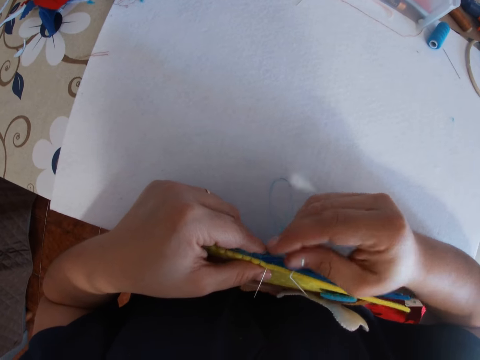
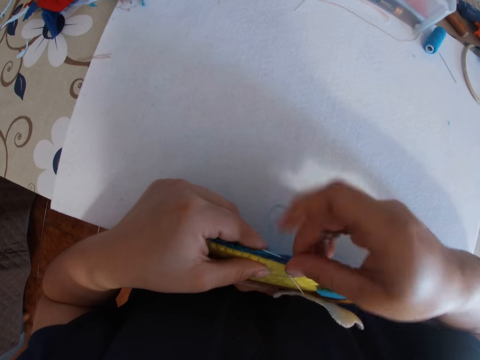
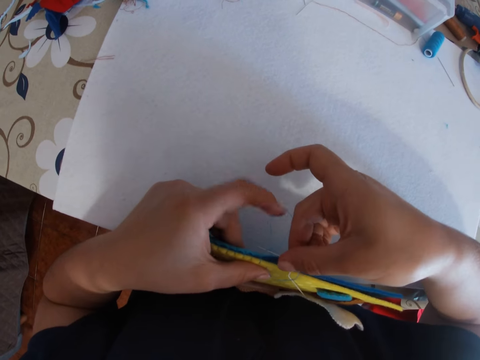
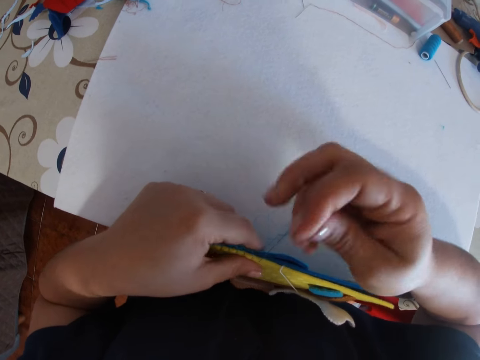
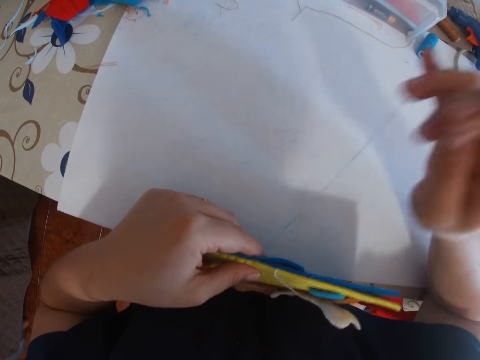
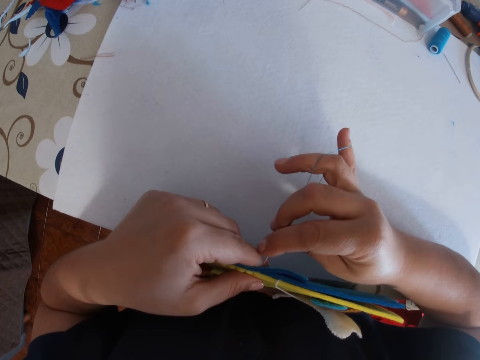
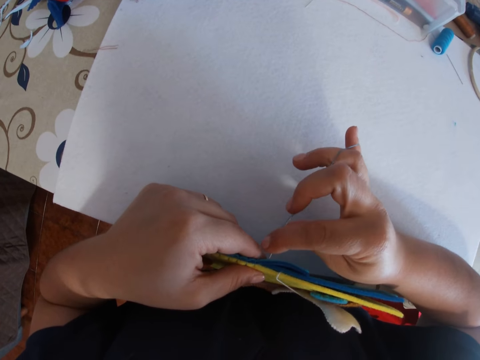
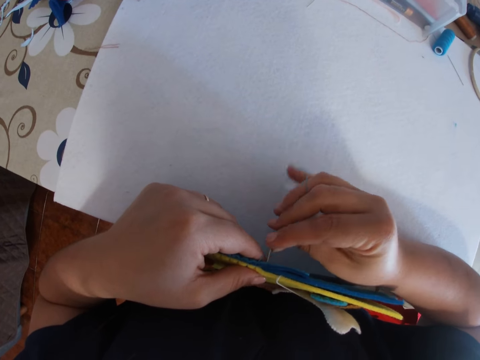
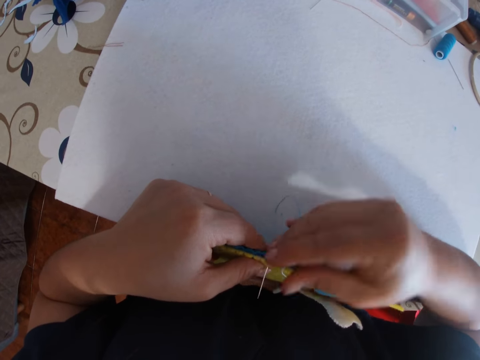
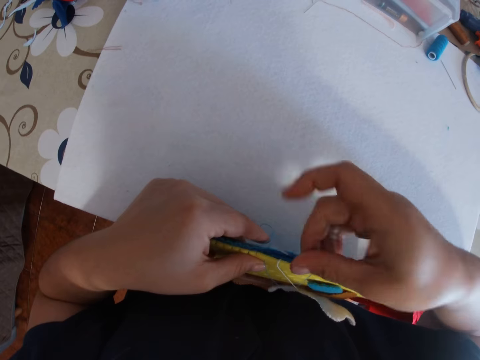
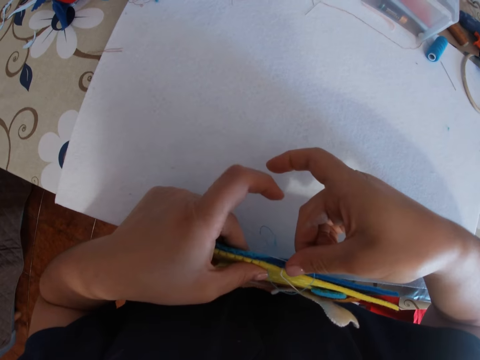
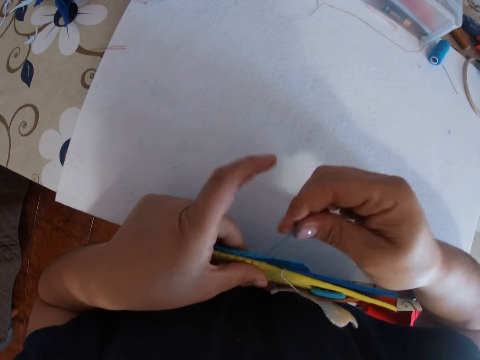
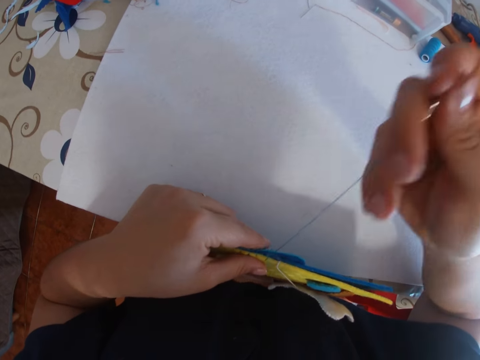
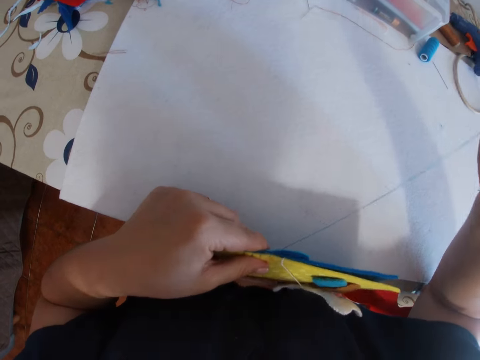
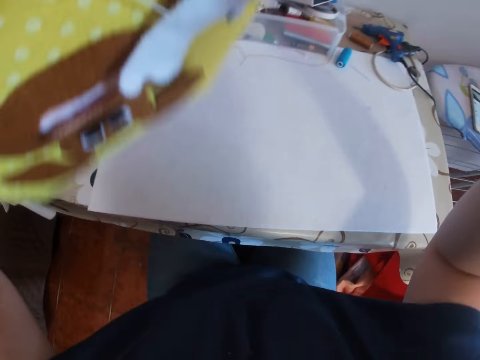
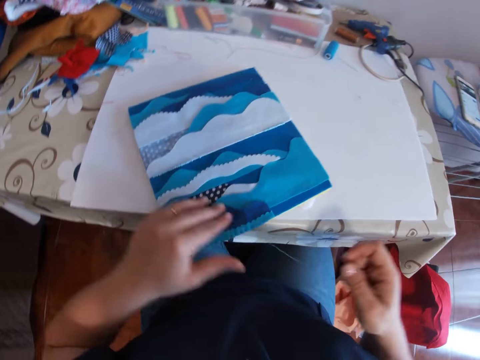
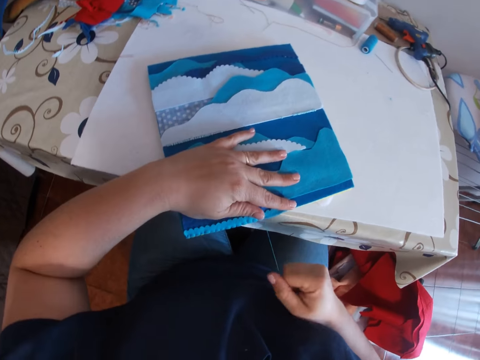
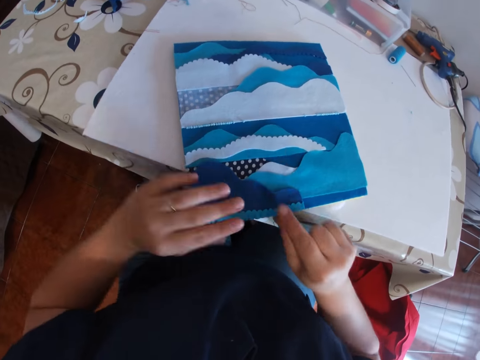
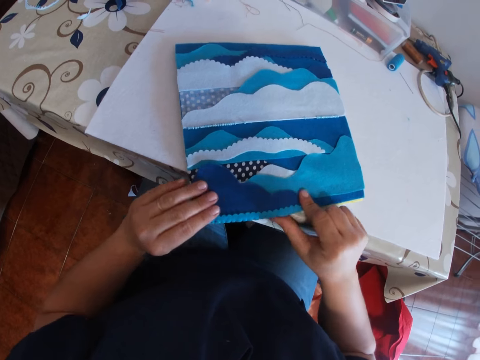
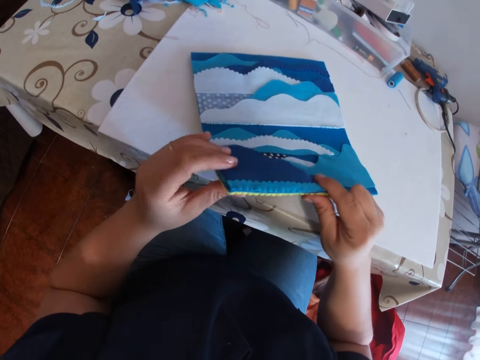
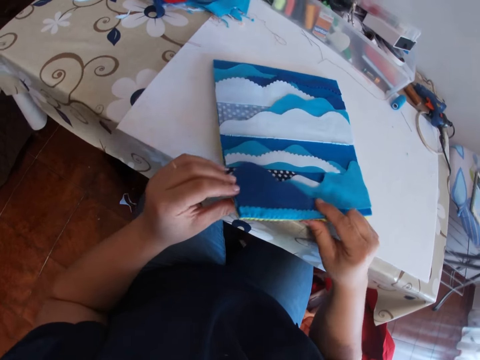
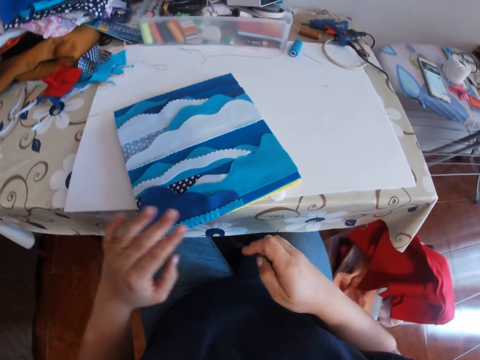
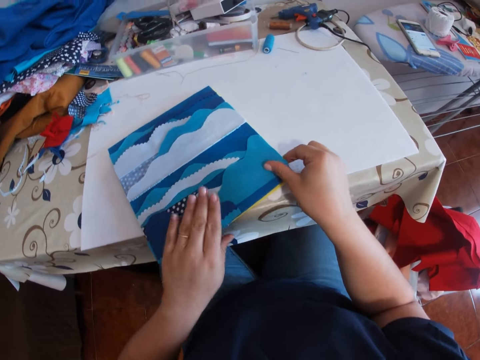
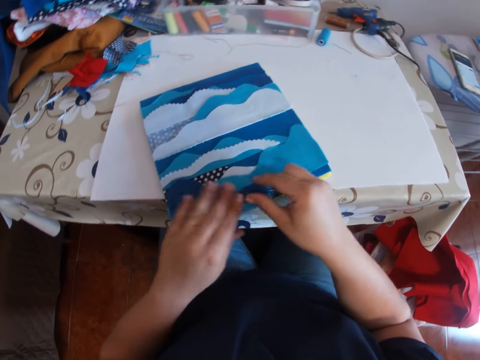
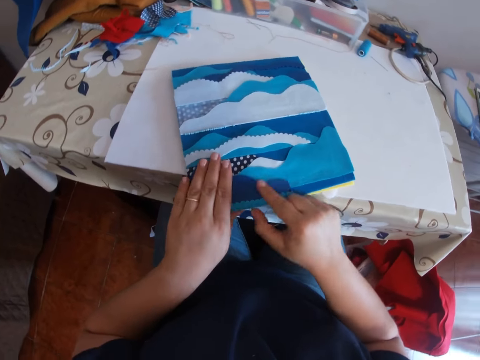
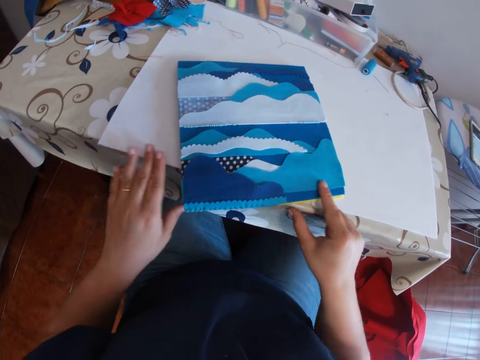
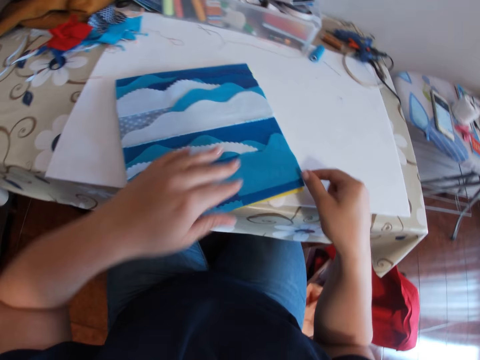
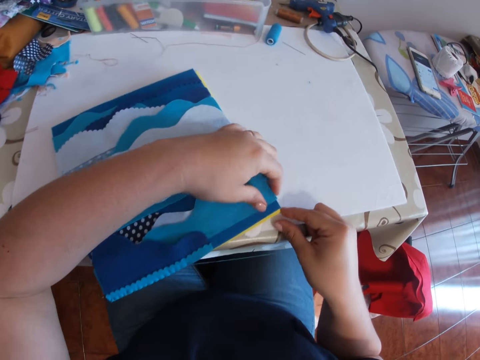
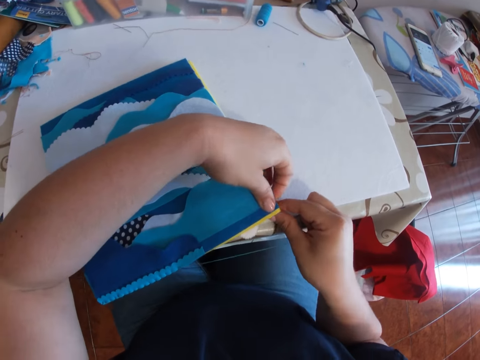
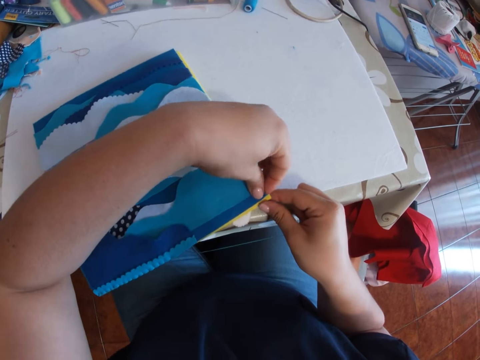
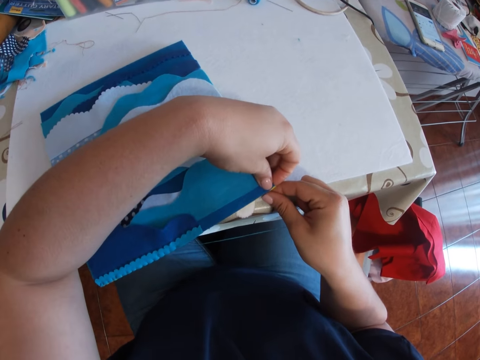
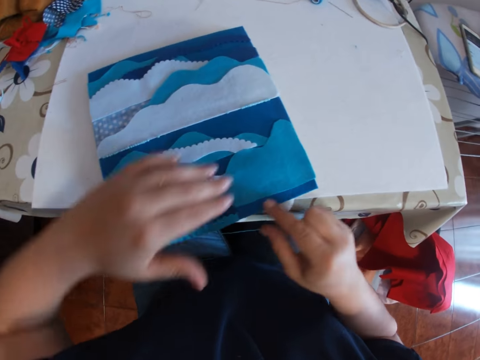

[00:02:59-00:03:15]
The camera wearer keeps the crafts on the table. They align the edges of the crafts. They lift an edge of the crafts and drop the edge of the crafts. They align the edges and sides of the crafts.

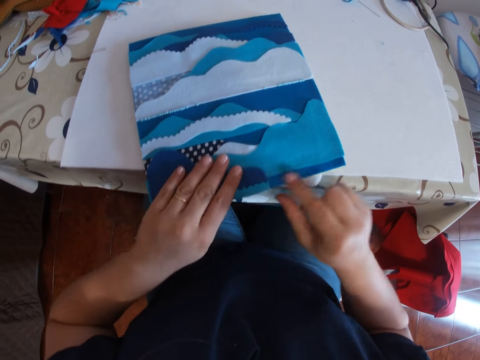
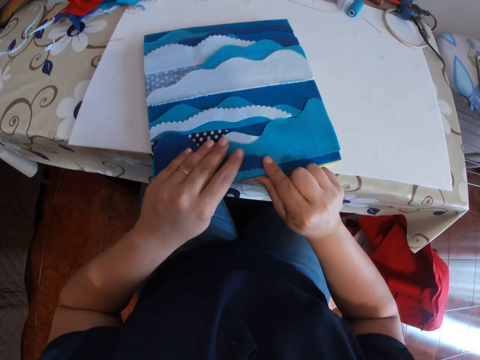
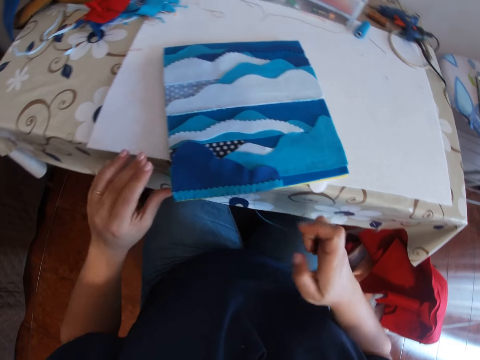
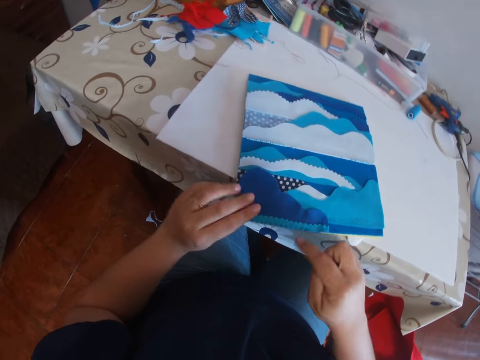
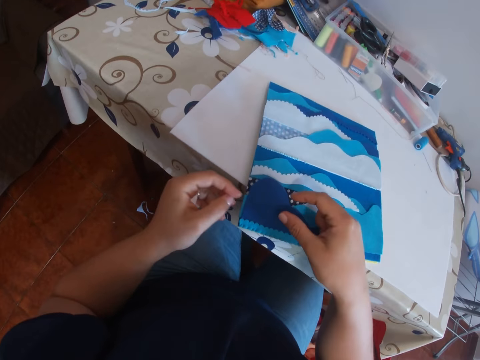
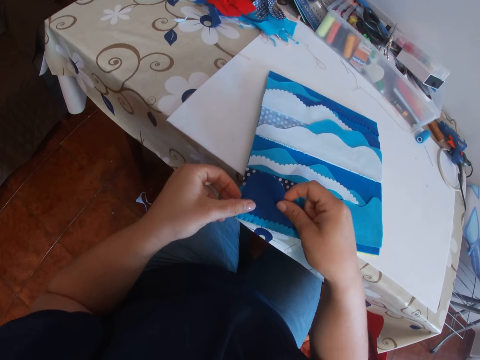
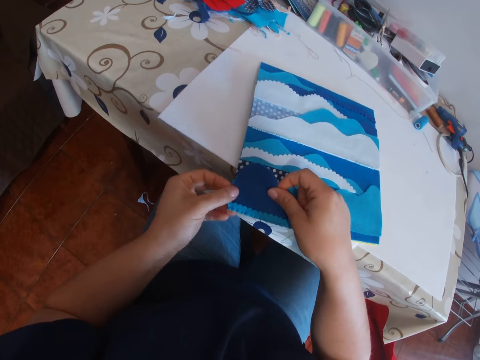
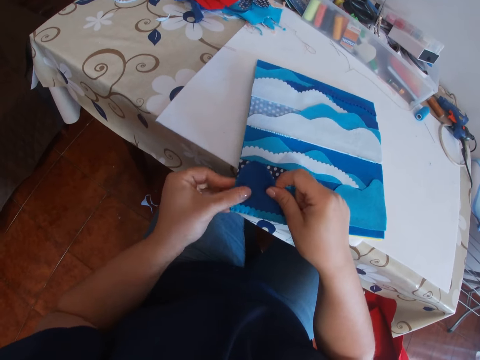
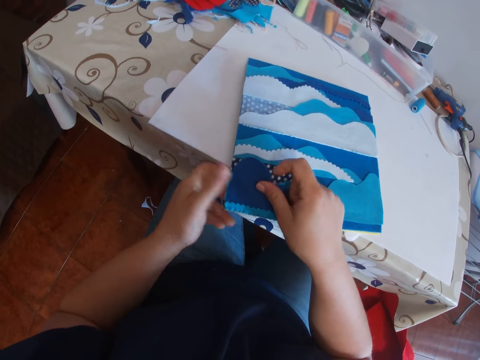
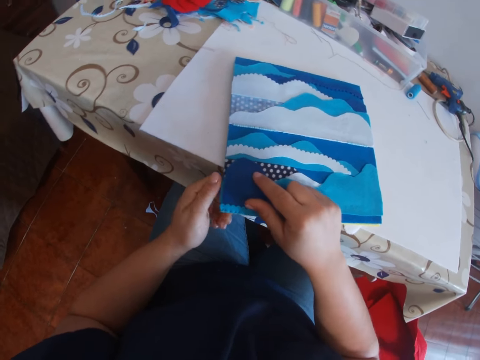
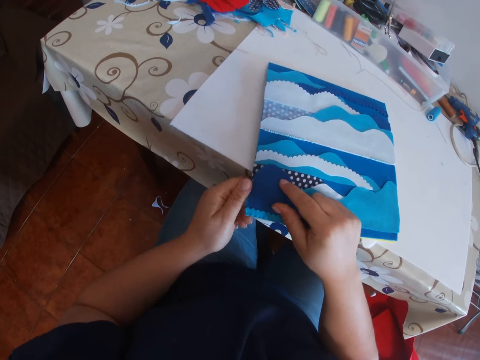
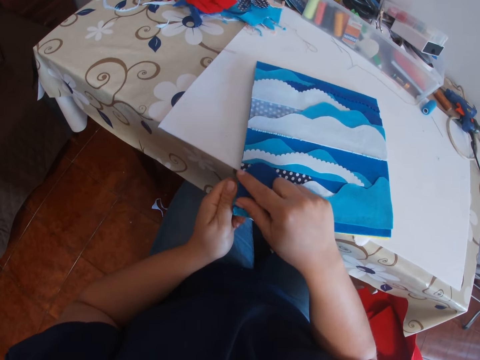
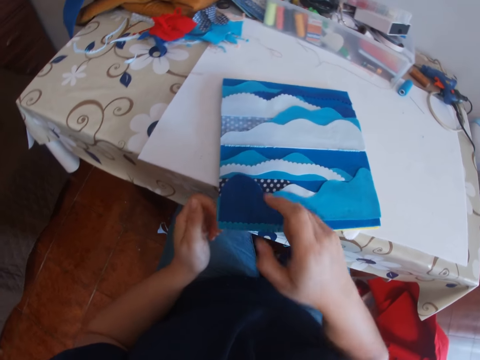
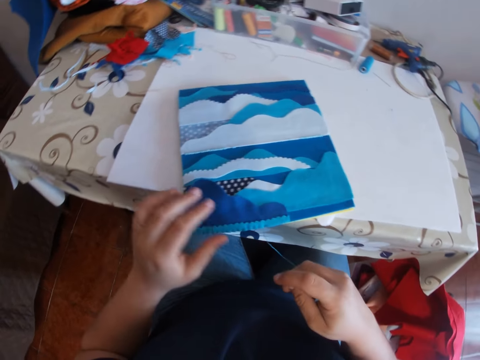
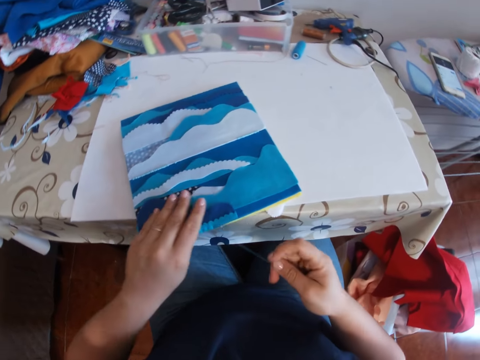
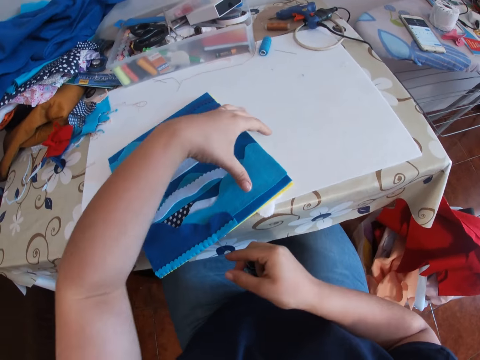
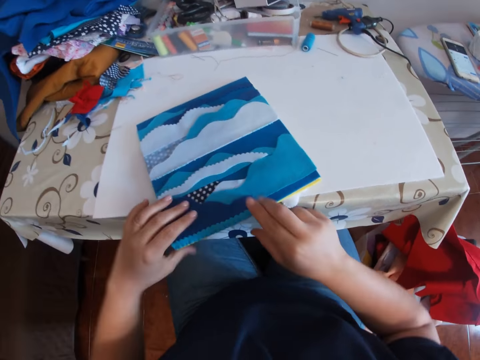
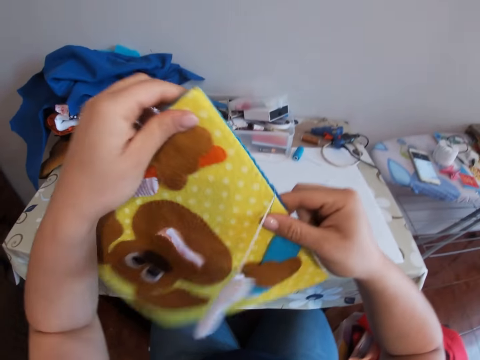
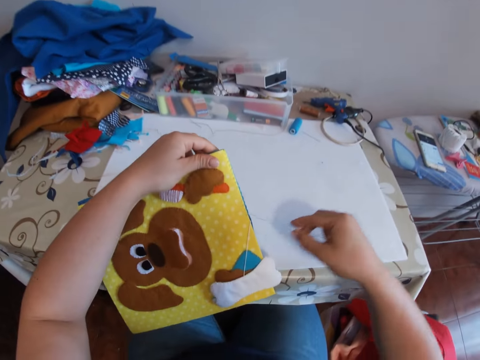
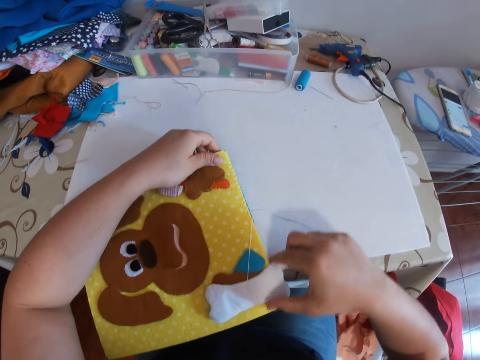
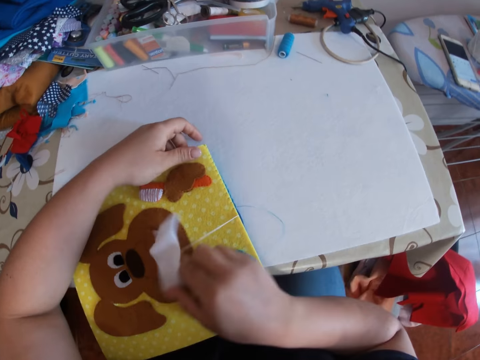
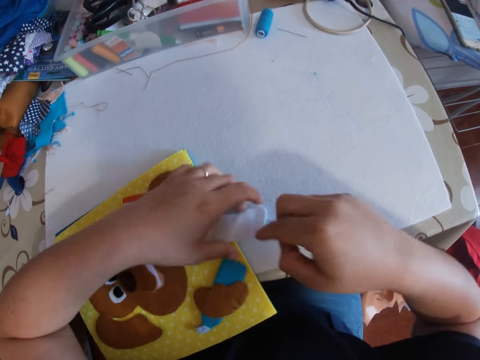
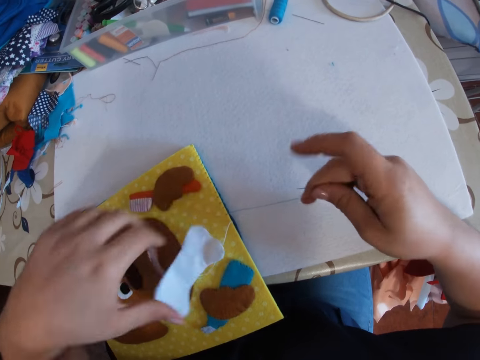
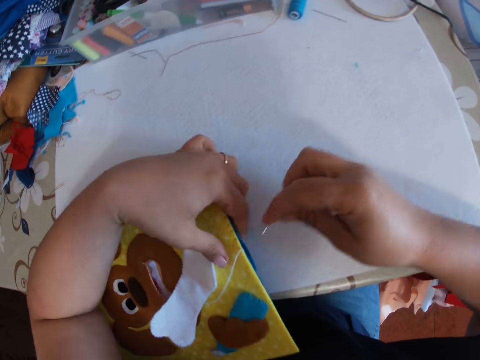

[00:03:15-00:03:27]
The camera wearer picks up the crafts from the table. They turn up the fabrics on the table. They keep the crafts on the table.
